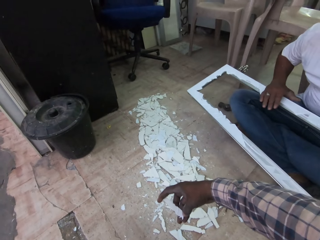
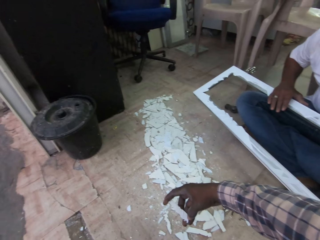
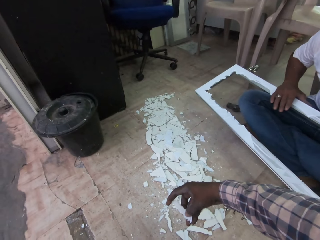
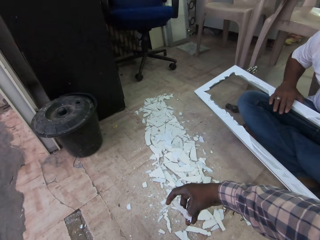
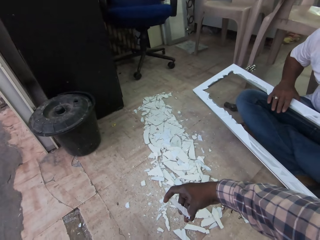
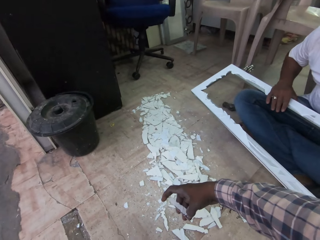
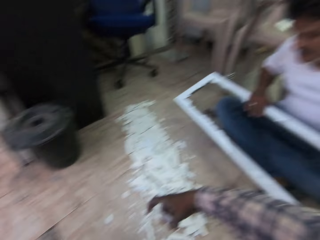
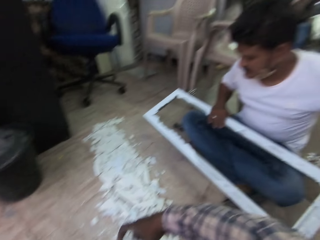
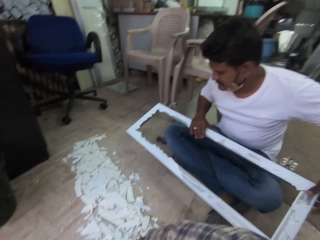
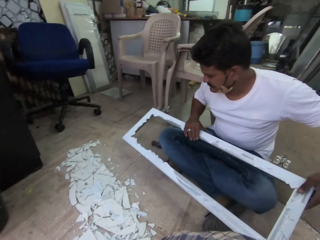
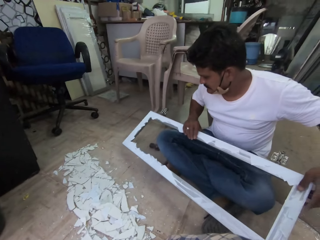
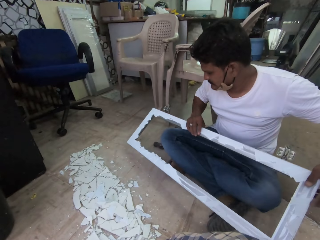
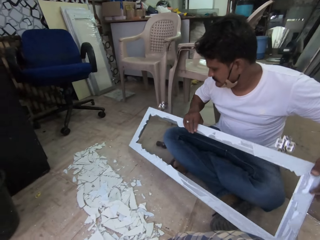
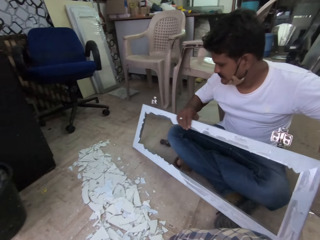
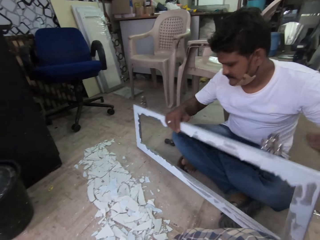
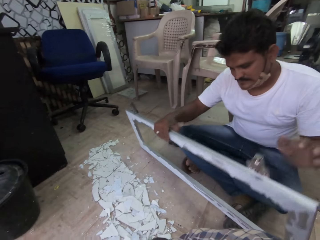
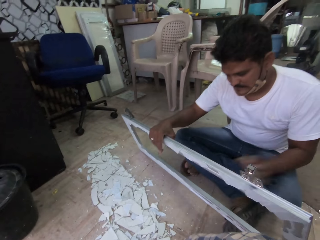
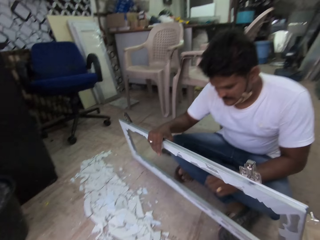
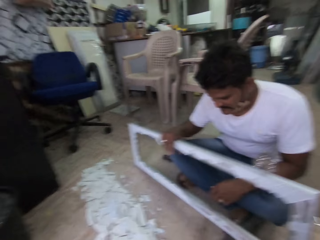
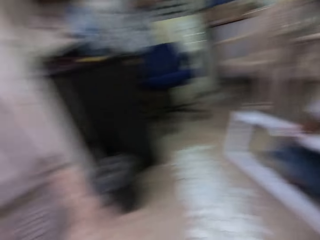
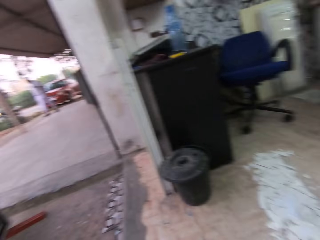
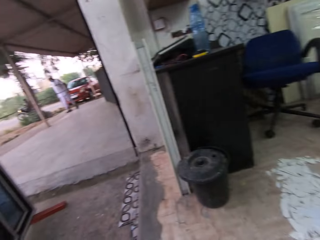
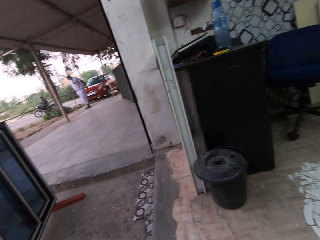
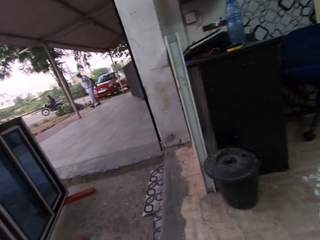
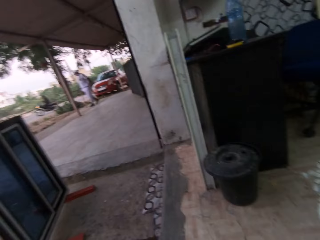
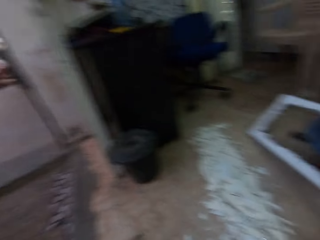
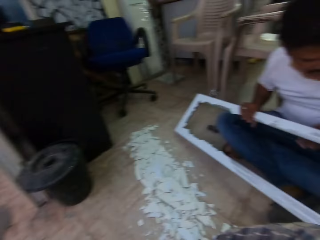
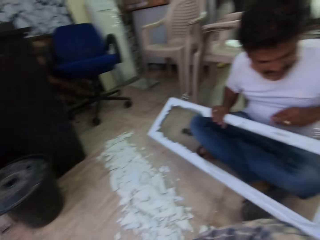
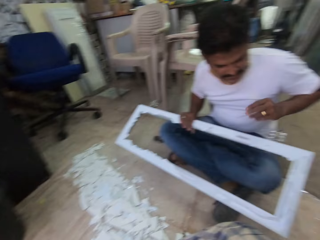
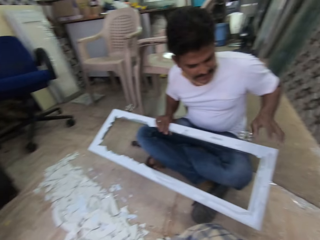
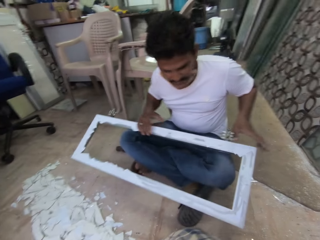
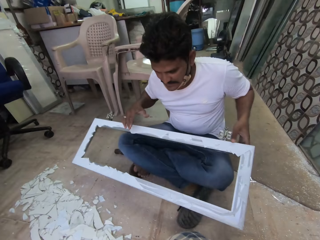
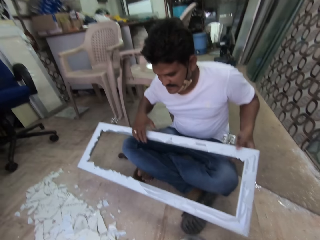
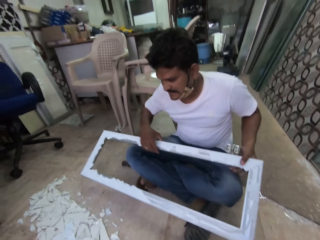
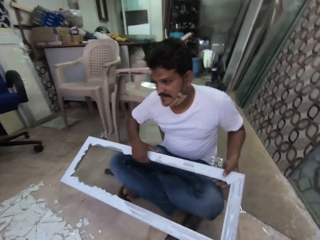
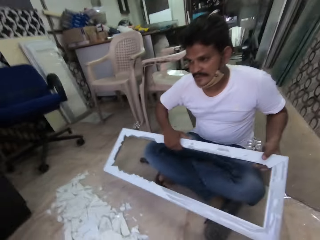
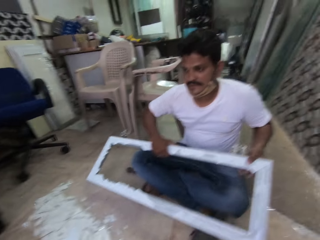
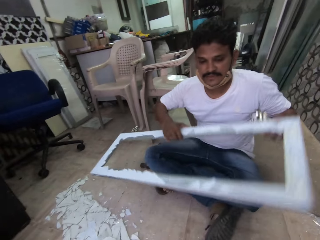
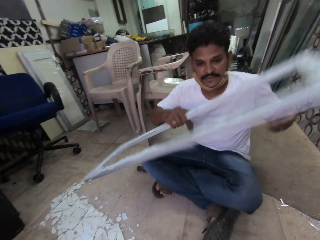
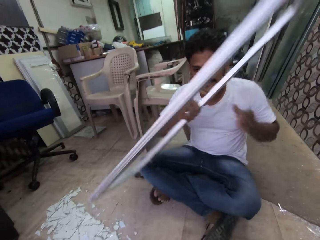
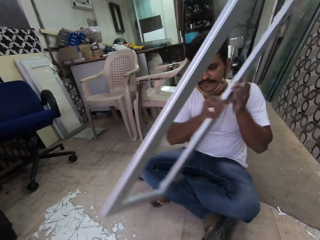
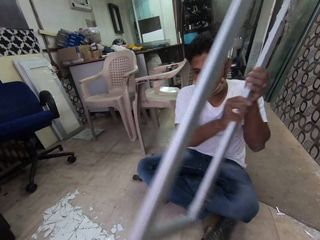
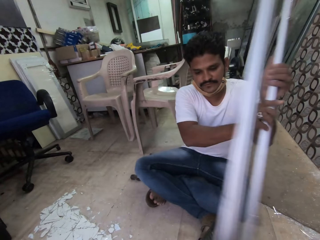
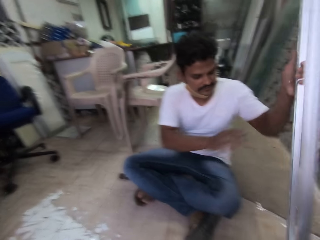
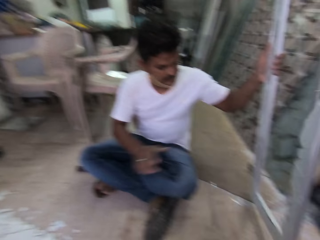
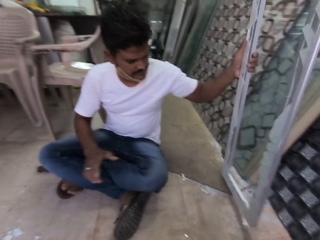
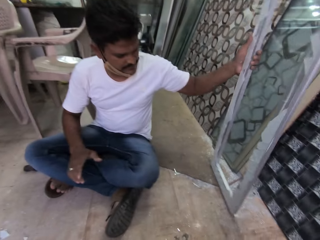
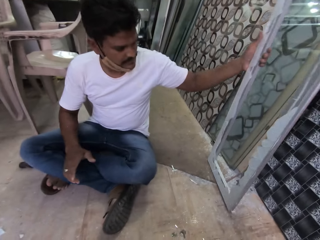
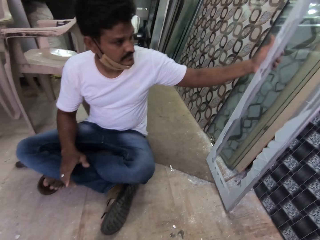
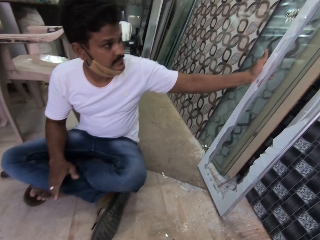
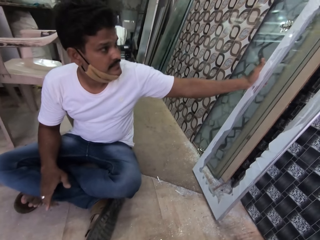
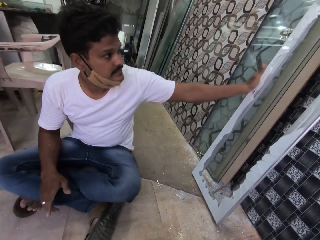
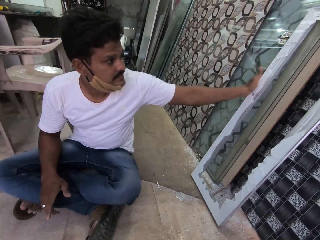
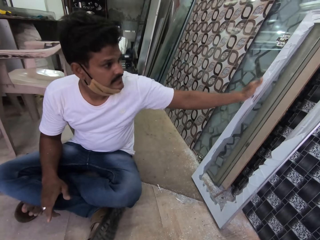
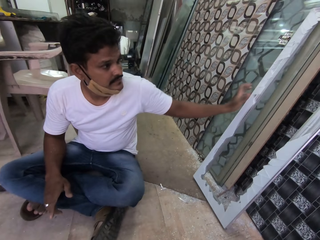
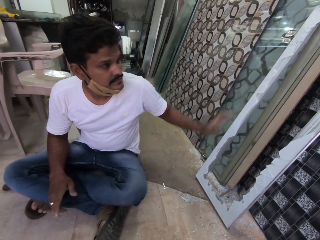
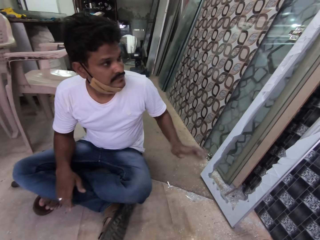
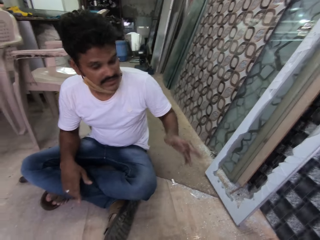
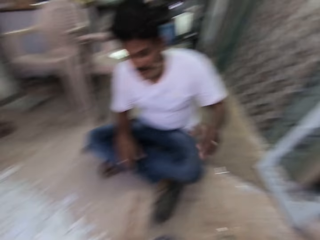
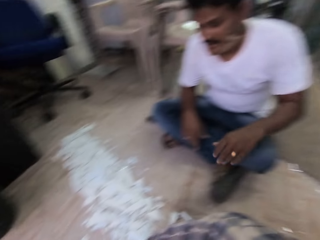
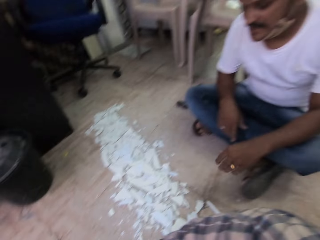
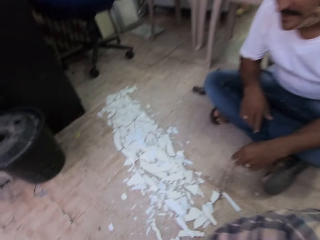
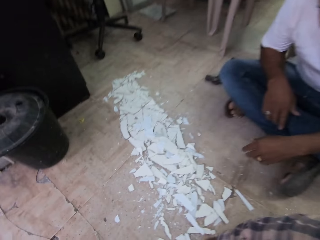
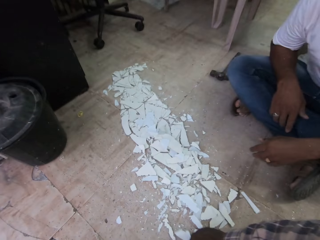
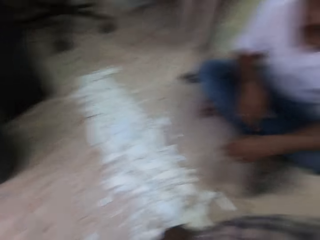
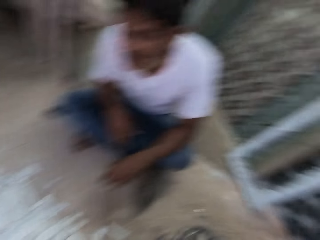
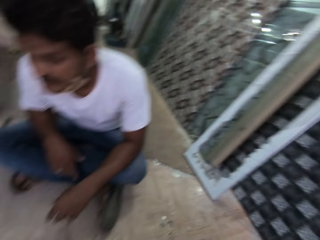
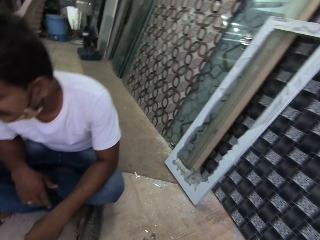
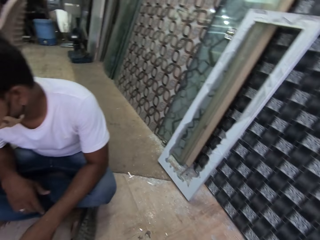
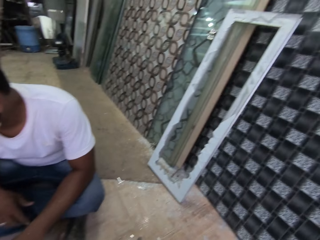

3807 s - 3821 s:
The man holds the frame to his lap with his right hand. The man raises the frame from his lap to the floor with both hands. The man holds the frame to the floor with his right hand. The camera wearer looks around. The man raises the frame from the floor with both hands. The man passes the frame from his right hand to his left hand. The man rests the frame in his left hand on a wall. The man rests his left hand on his lap. The camera wearer looks around.

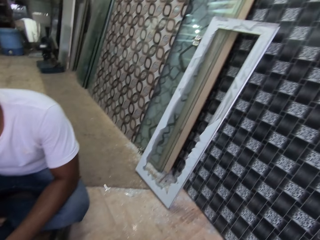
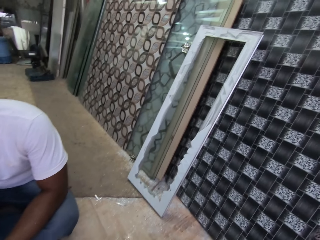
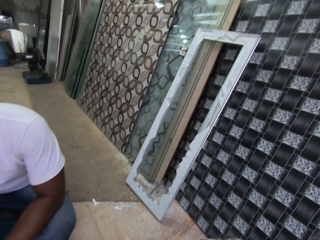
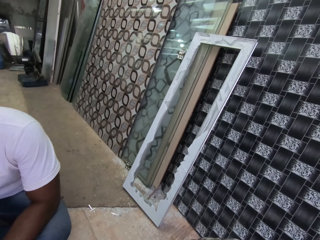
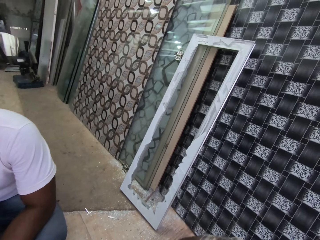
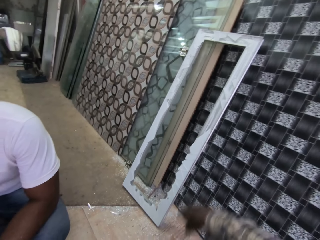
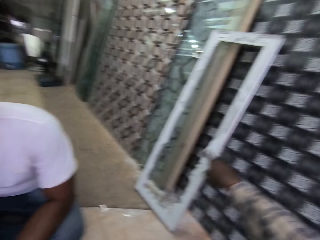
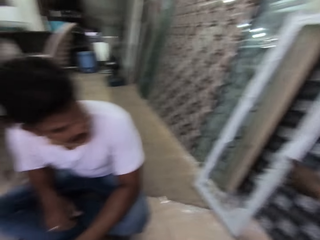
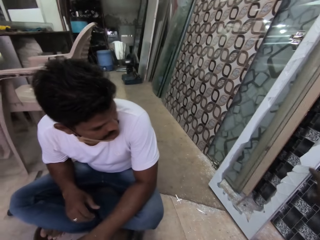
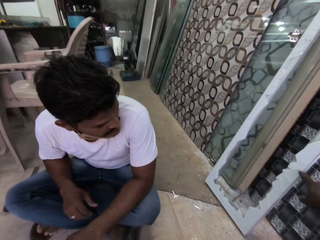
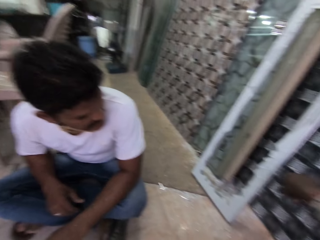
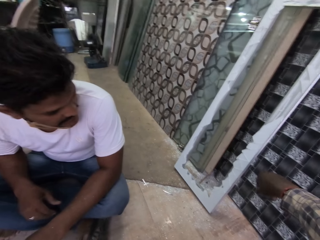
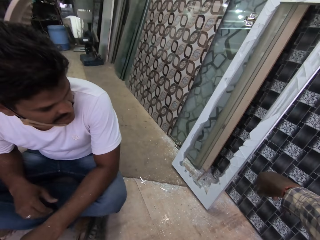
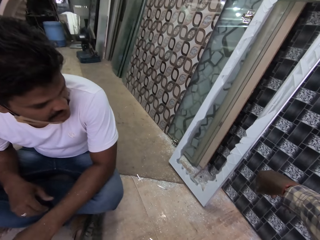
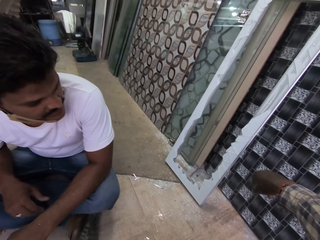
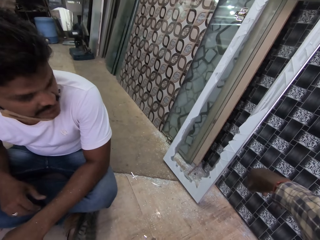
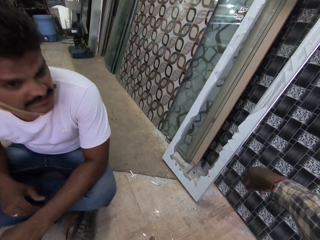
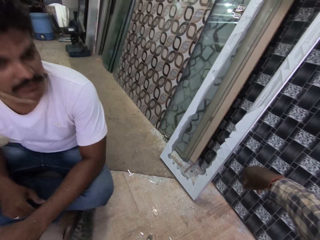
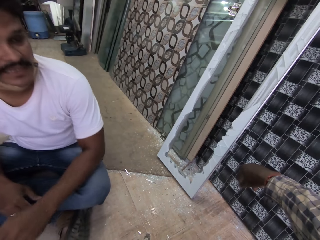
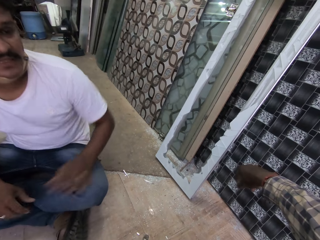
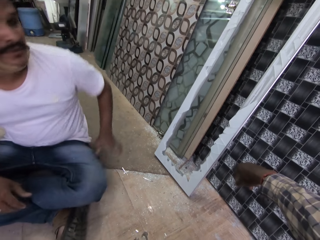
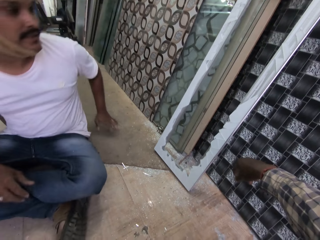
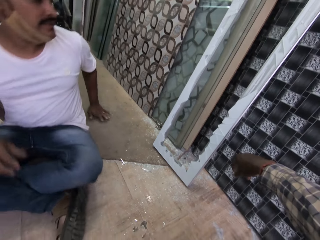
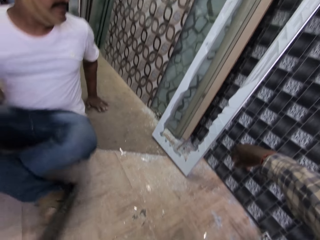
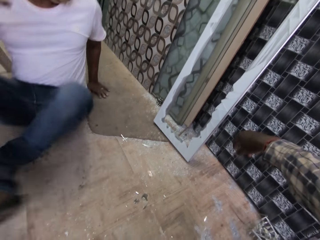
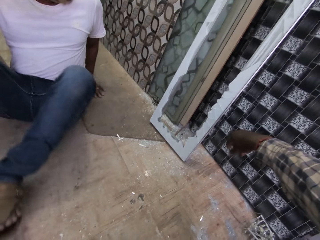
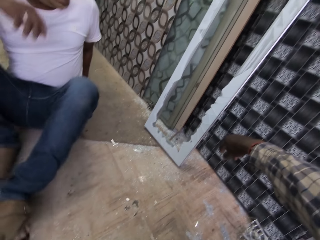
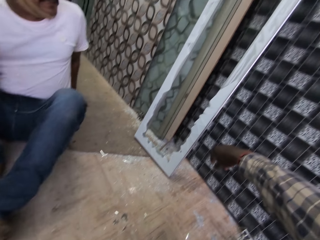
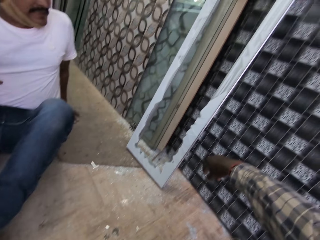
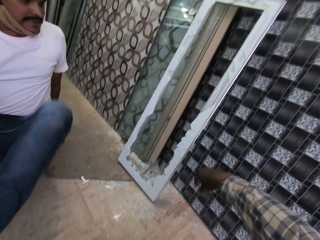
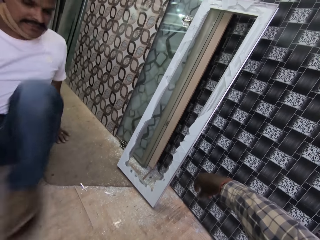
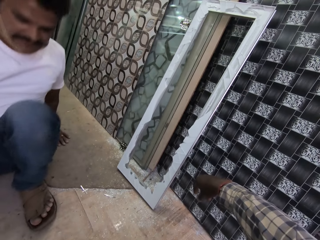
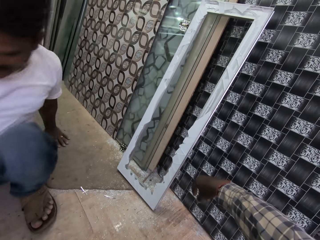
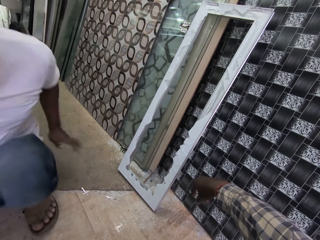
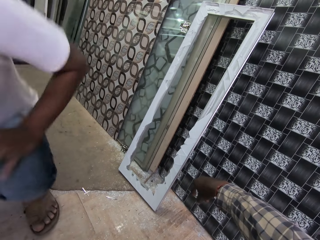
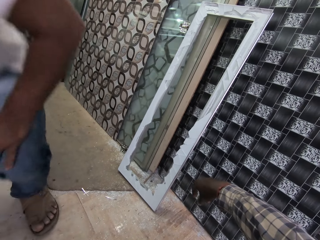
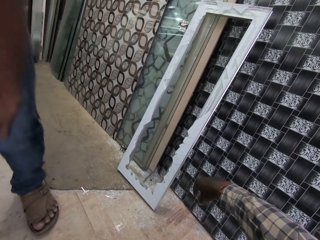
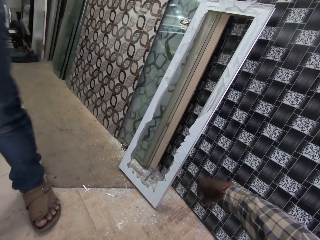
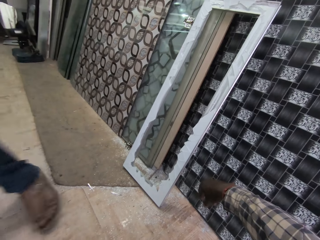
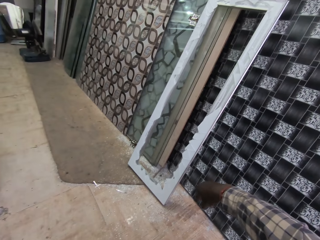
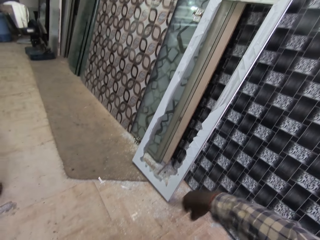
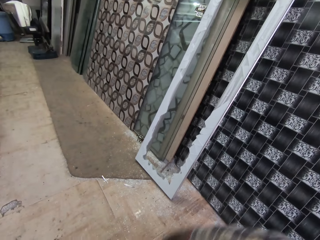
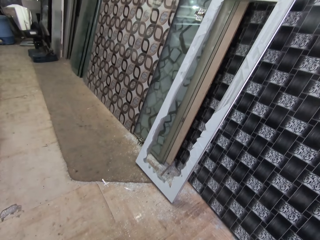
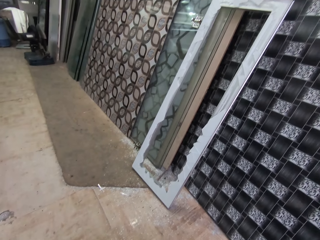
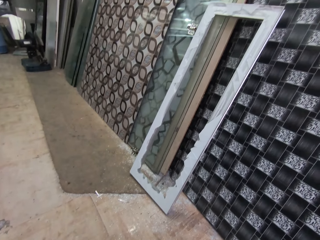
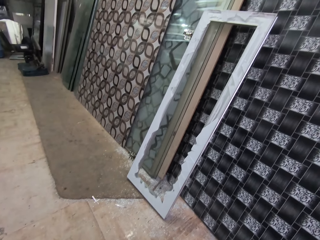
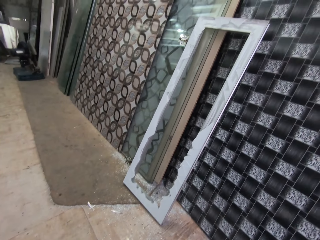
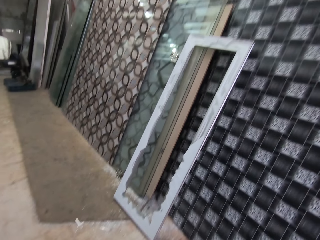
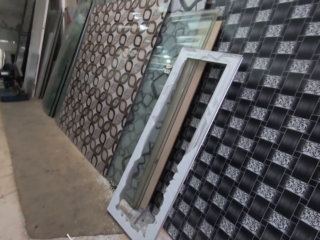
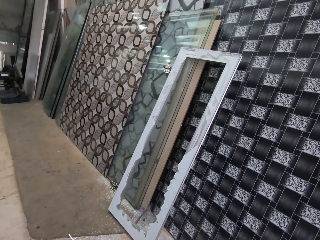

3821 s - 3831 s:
The camera wearer interacts with the man. They point at the frames. The man rests his left hand on the floor. The man moves on the ground. The man stands up from the floor and supports his lap with his left hand.
